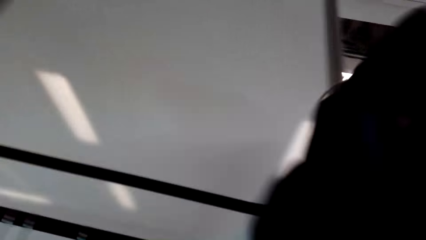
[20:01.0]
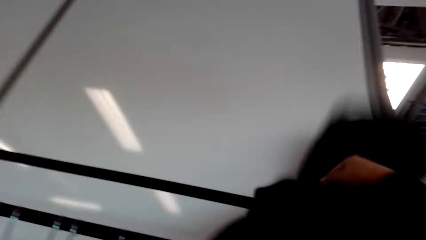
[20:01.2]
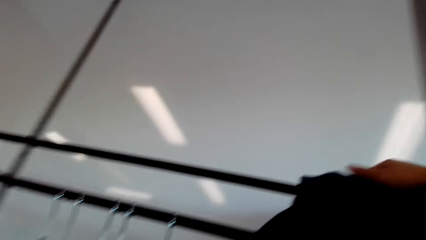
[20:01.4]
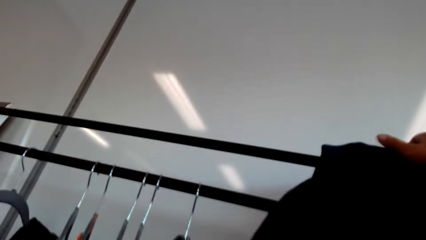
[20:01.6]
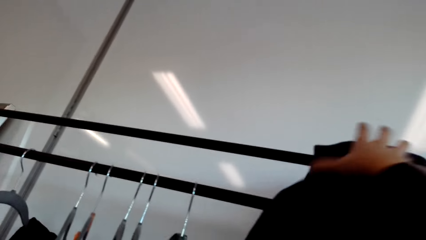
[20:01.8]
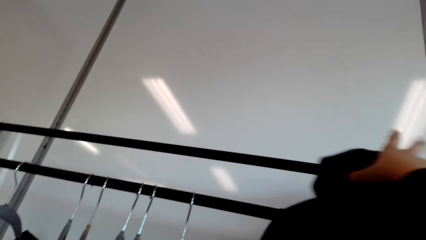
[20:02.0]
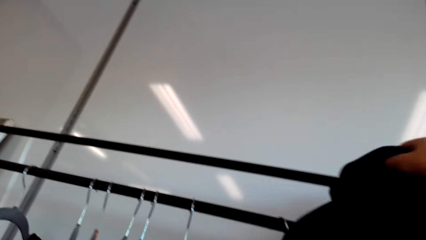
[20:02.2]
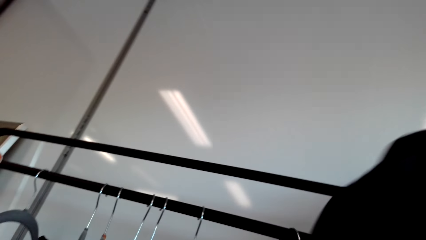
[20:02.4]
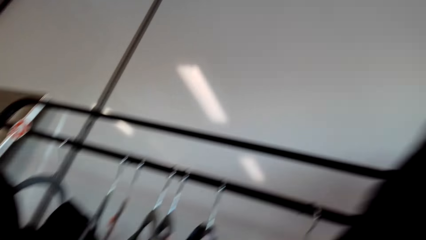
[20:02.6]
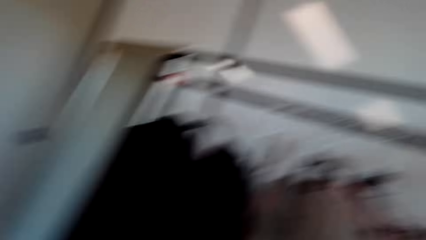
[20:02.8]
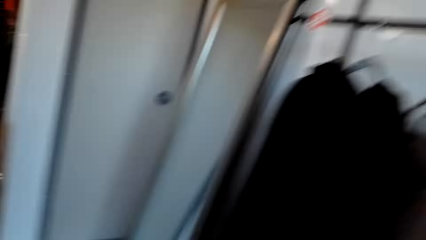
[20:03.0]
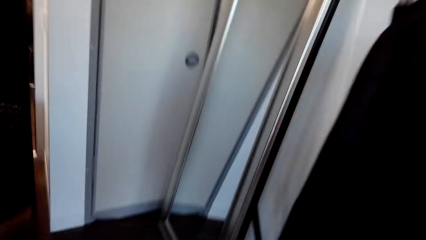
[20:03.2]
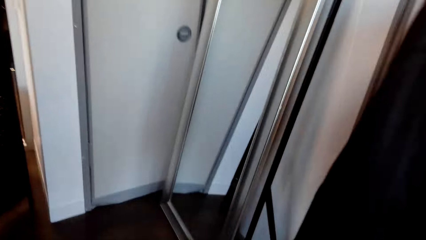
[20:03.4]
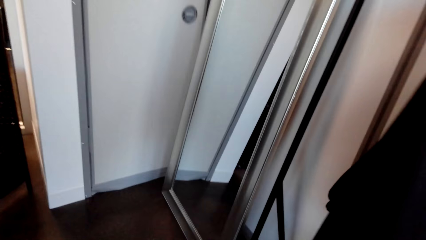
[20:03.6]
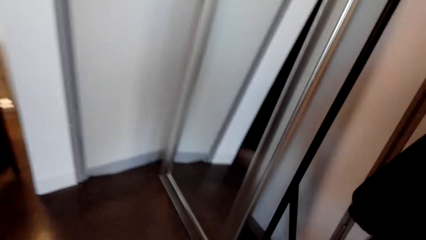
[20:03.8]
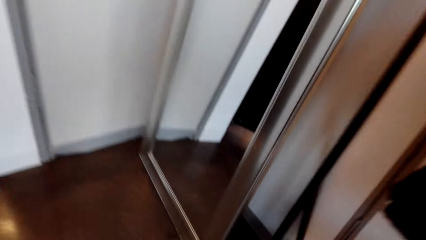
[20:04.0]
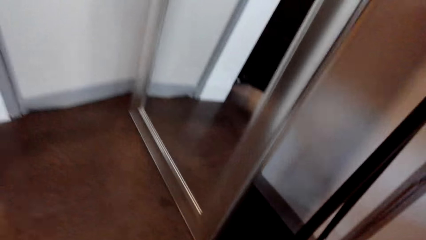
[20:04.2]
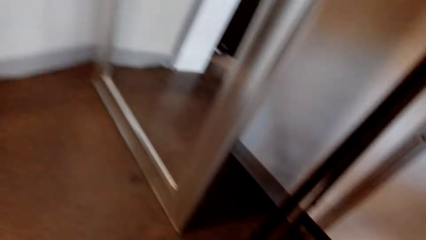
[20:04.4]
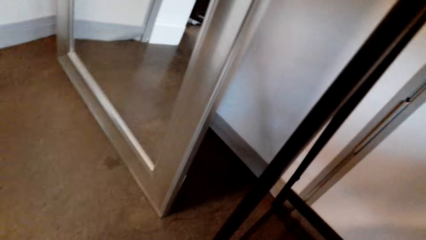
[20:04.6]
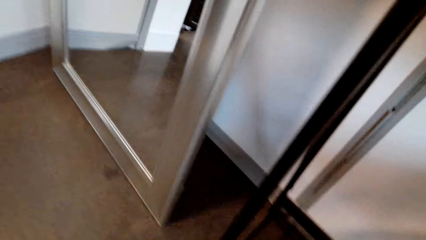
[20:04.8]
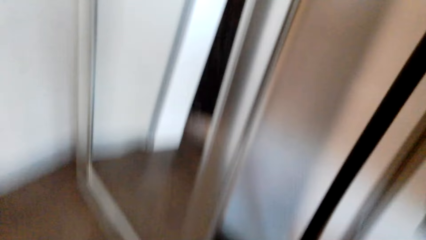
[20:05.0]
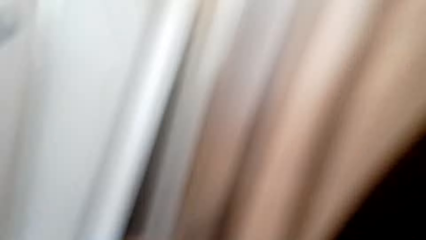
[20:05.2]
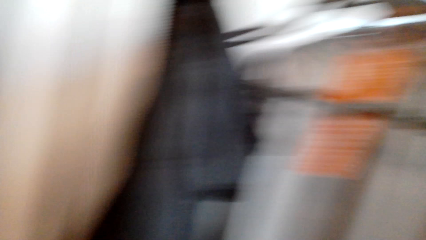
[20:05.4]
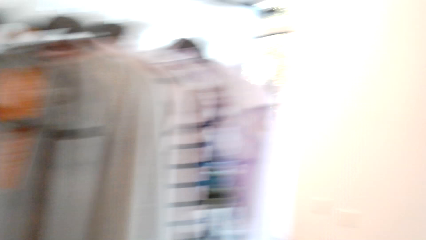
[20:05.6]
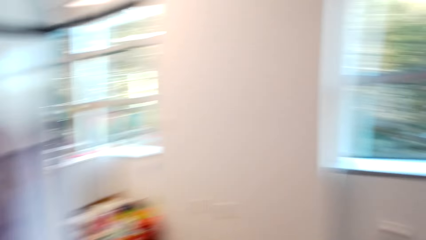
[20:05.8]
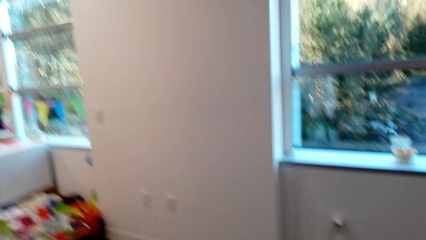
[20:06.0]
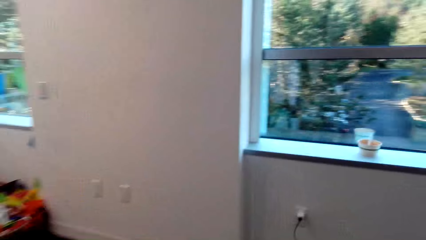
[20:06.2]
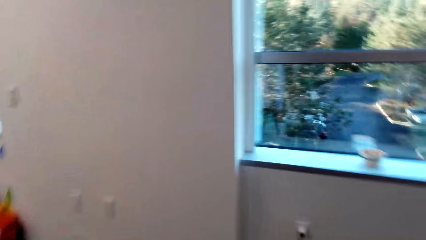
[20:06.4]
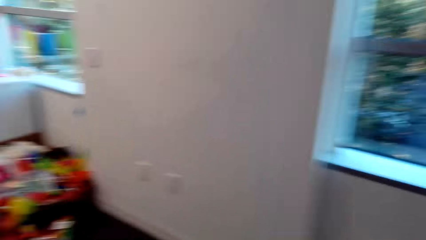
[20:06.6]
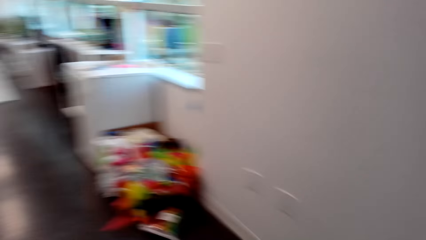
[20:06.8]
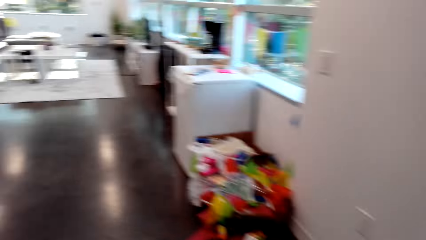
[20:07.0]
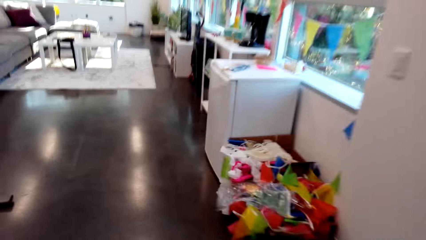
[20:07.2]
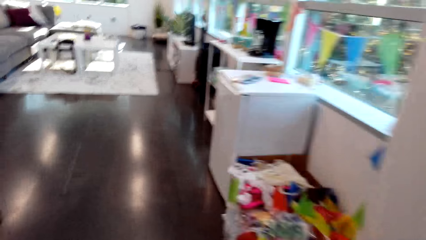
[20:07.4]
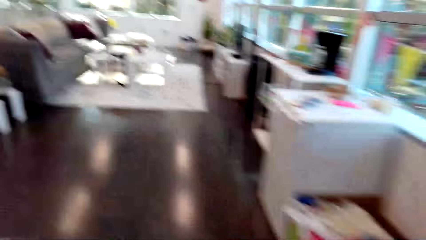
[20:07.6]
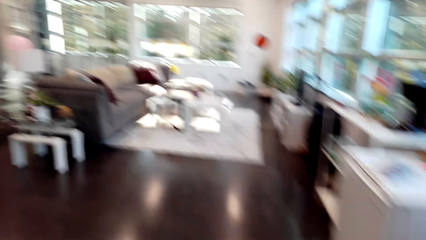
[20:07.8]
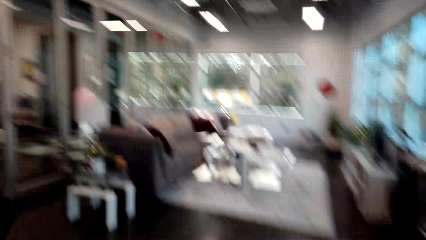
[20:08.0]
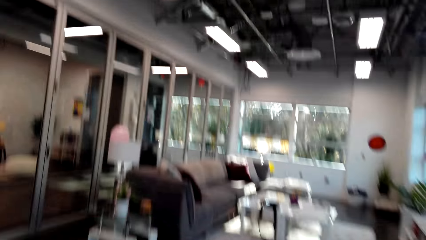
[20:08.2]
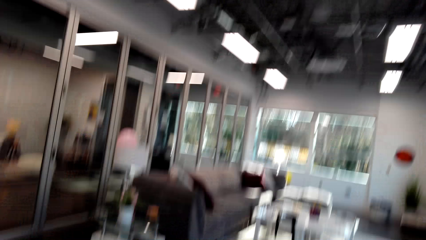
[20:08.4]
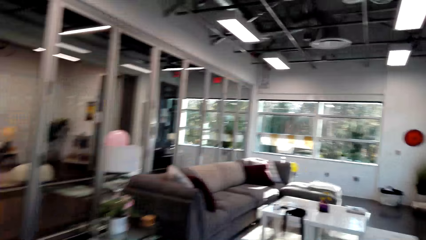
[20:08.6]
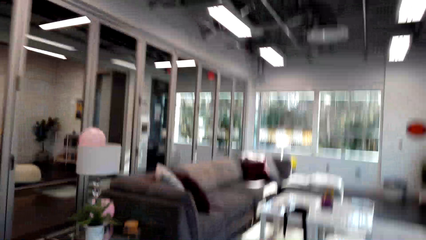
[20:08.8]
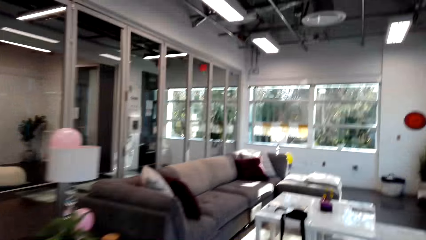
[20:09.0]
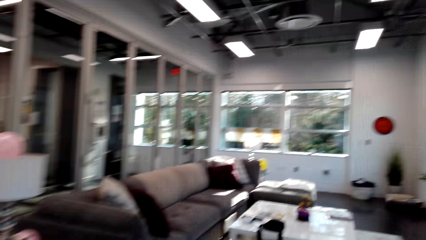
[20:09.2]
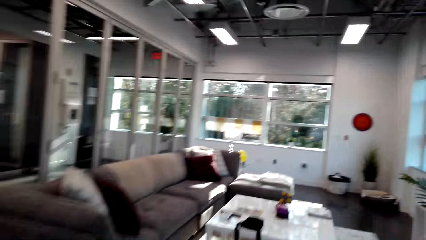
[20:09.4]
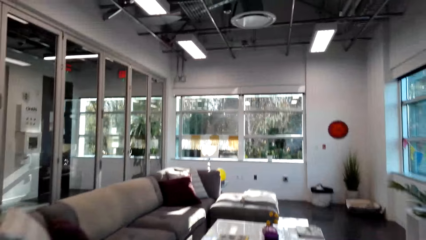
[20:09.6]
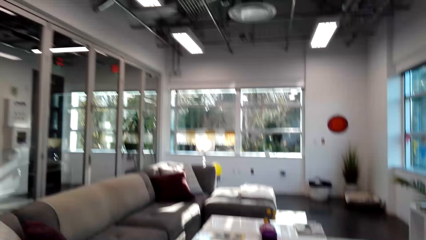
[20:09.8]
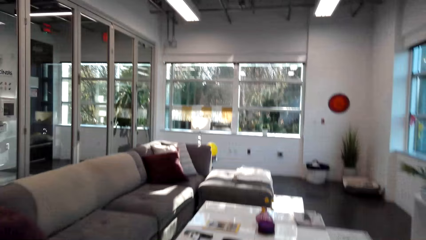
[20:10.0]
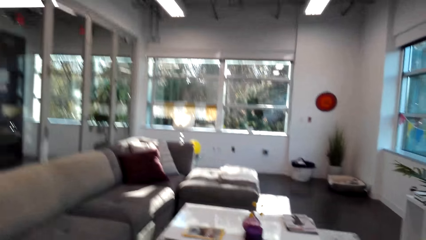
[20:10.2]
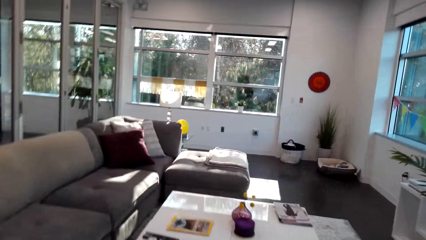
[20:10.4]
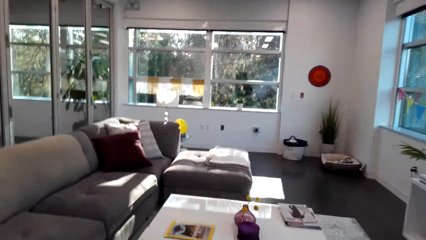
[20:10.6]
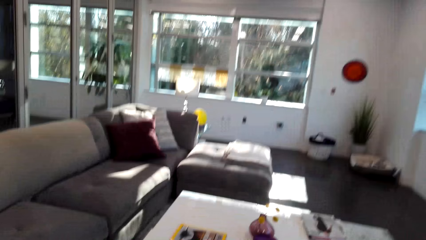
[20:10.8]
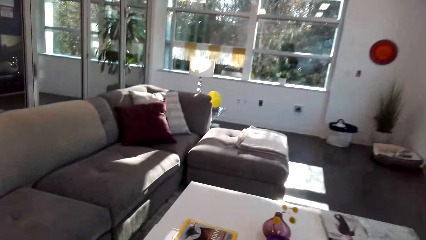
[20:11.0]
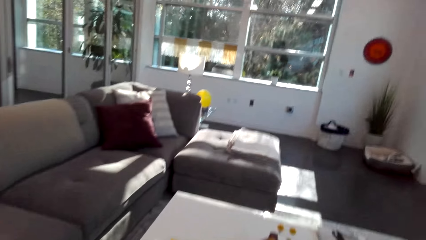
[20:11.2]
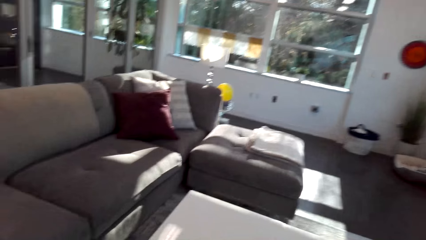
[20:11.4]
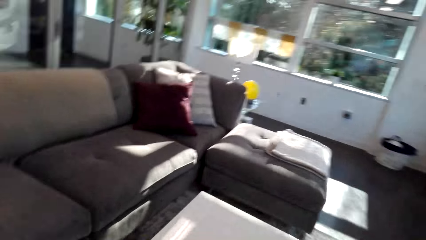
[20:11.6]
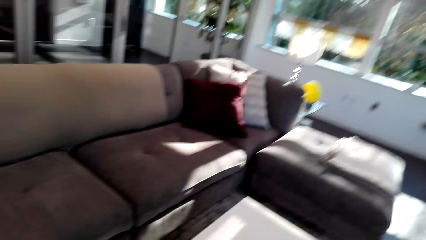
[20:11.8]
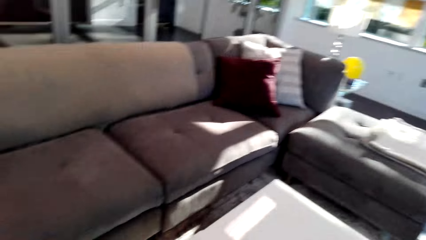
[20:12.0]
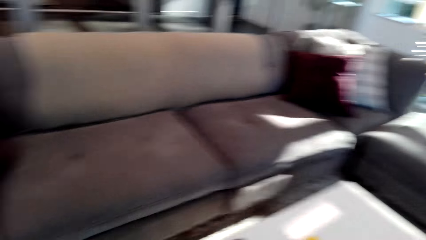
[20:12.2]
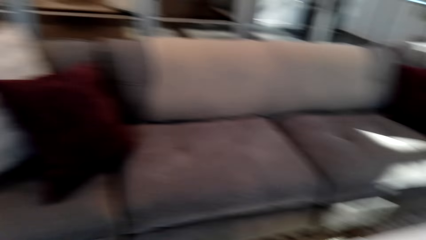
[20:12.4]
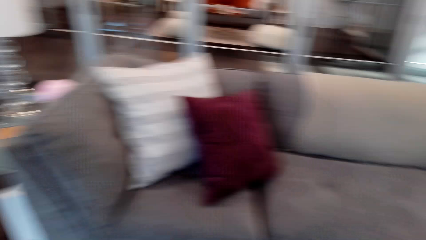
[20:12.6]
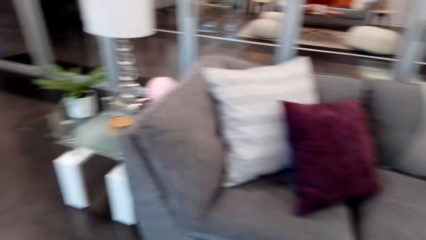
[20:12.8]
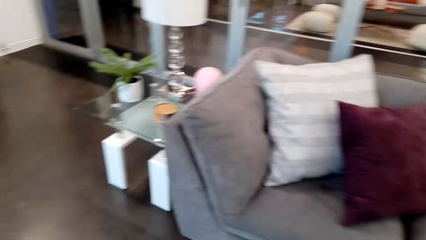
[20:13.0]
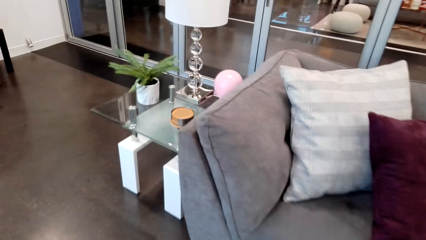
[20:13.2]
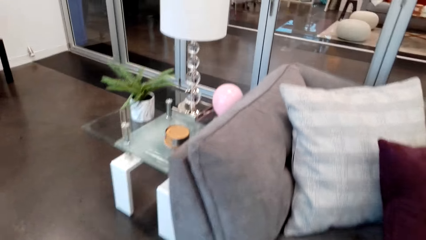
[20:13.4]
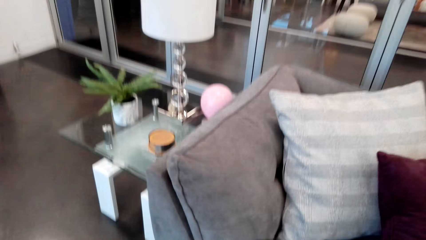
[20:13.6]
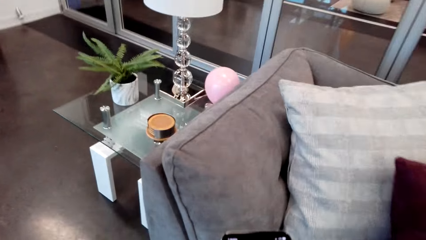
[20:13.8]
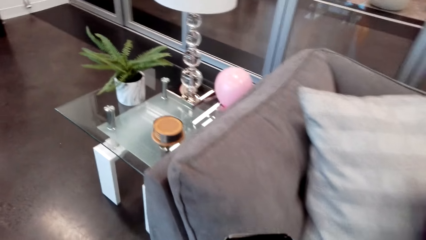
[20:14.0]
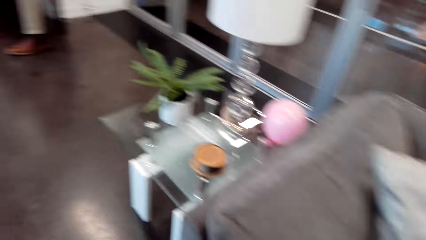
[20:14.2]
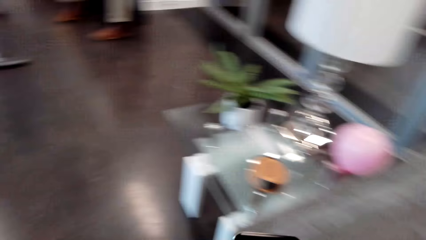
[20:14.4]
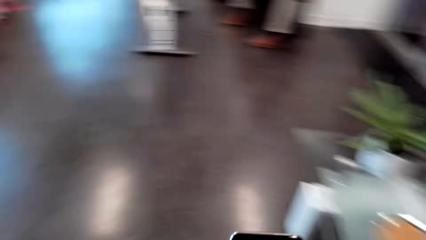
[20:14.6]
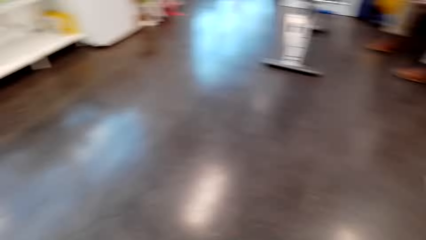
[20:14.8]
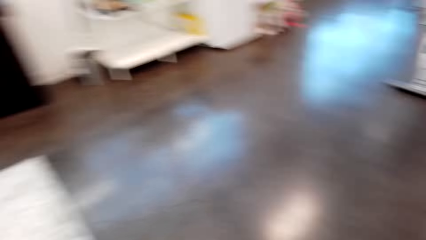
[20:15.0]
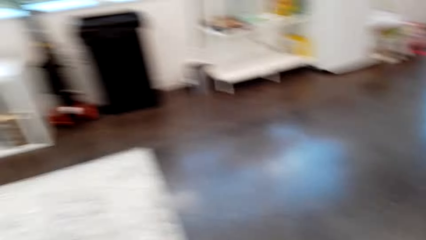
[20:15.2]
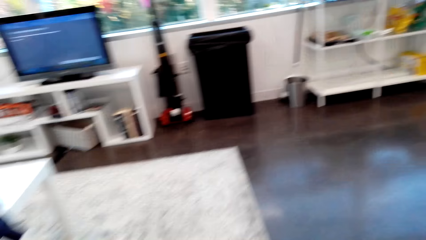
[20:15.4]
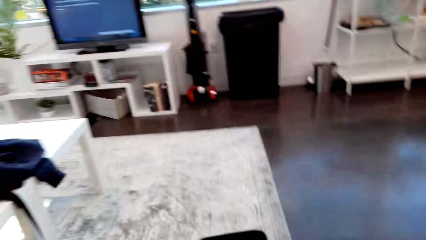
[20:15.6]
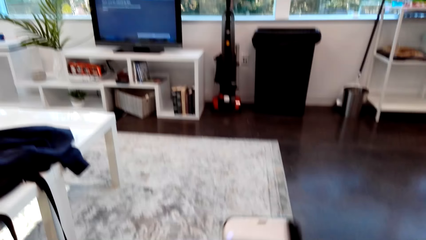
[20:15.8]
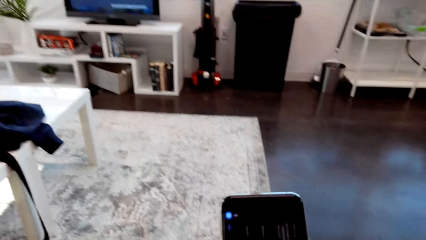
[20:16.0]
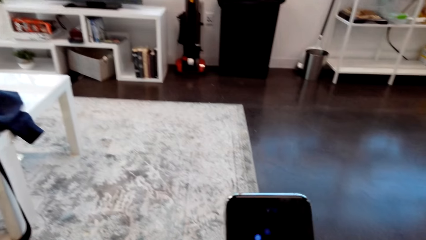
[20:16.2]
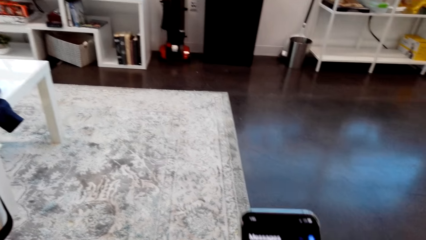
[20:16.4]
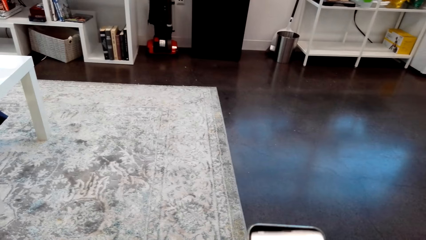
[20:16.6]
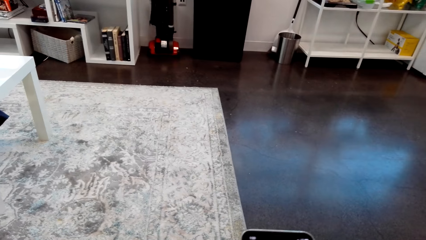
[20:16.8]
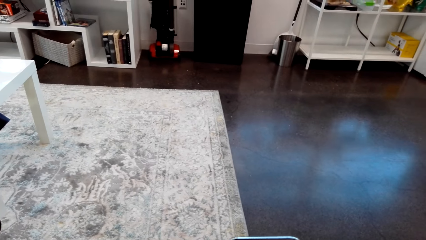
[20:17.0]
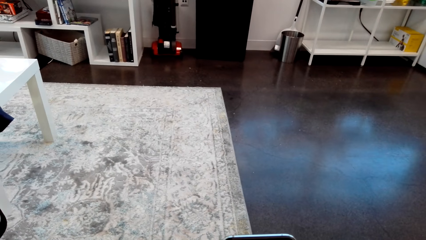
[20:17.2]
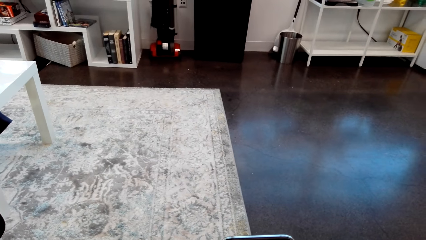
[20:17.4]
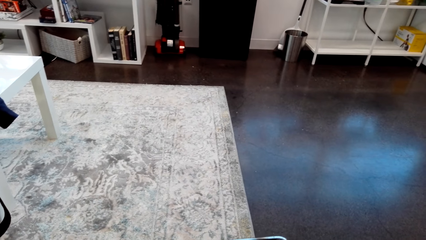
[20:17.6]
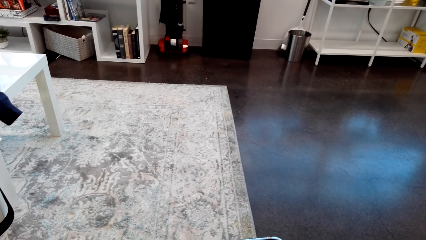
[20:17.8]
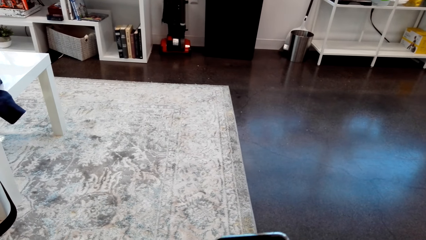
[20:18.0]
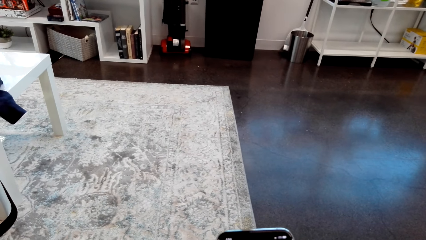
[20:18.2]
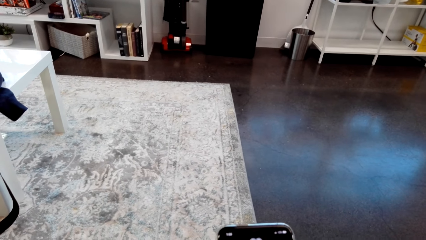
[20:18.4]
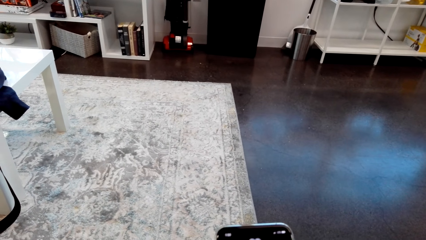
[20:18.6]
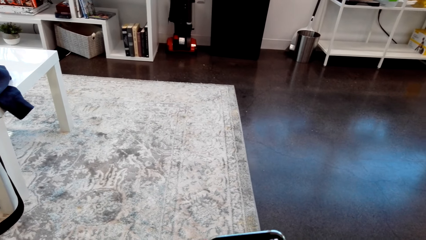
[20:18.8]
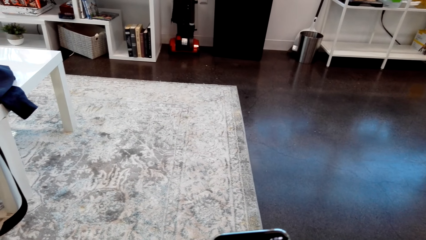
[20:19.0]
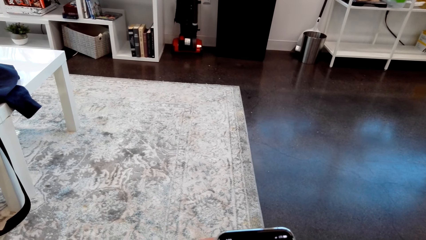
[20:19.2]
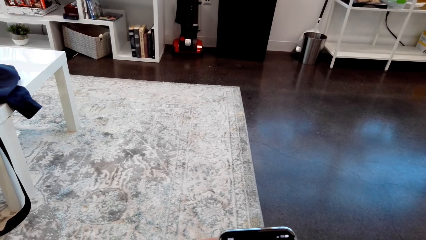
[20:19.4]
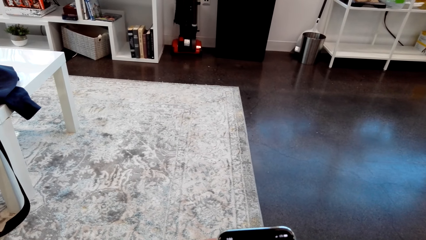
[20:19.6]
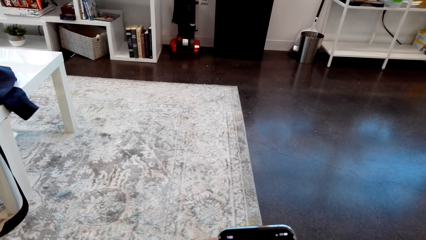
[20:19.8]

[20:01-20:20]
The camera wearer places the jacket on the rack. They walk to the sitting room. They look around. They sit on a couch. They use the phone. They hold the phone.
